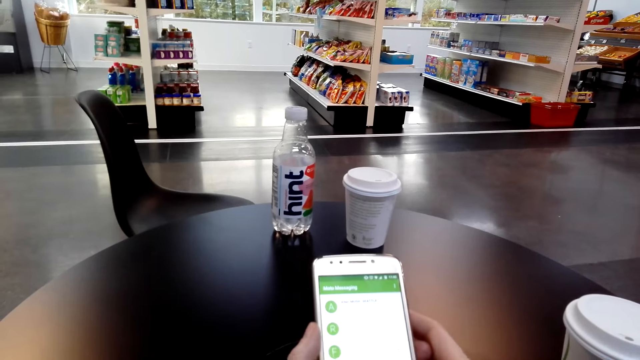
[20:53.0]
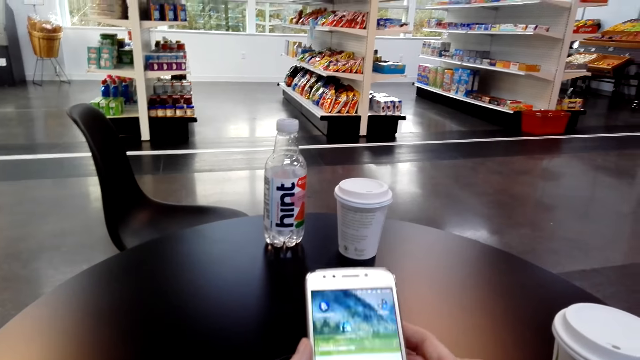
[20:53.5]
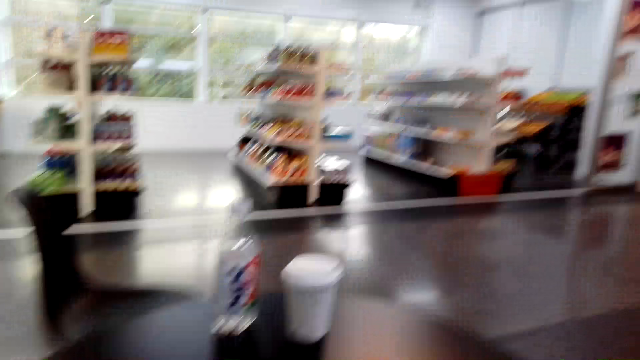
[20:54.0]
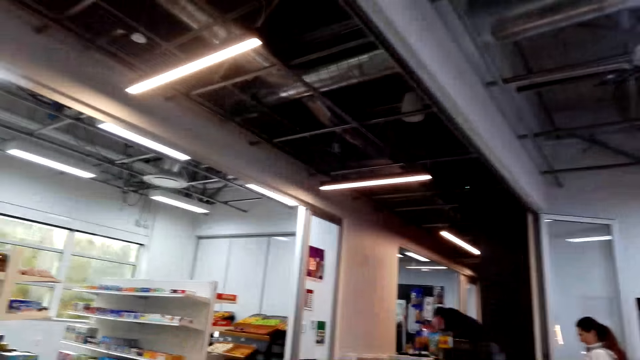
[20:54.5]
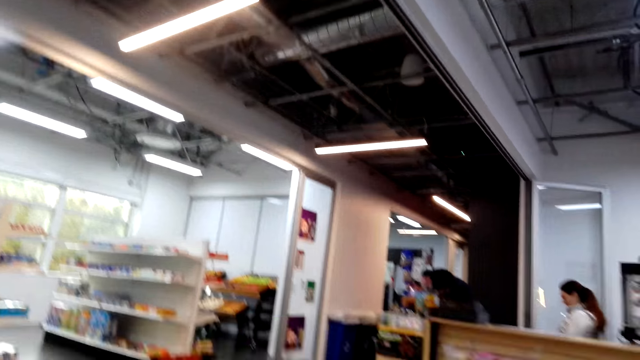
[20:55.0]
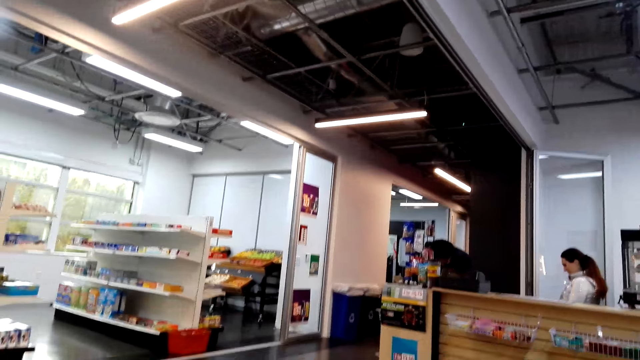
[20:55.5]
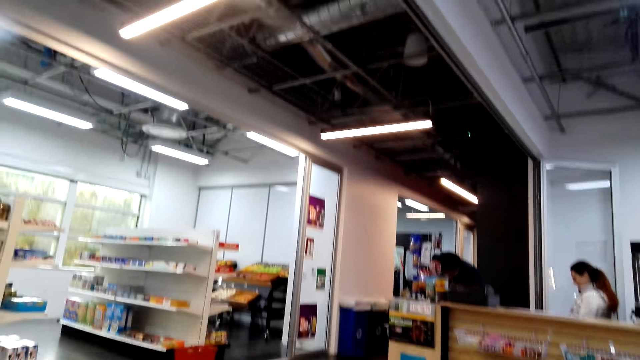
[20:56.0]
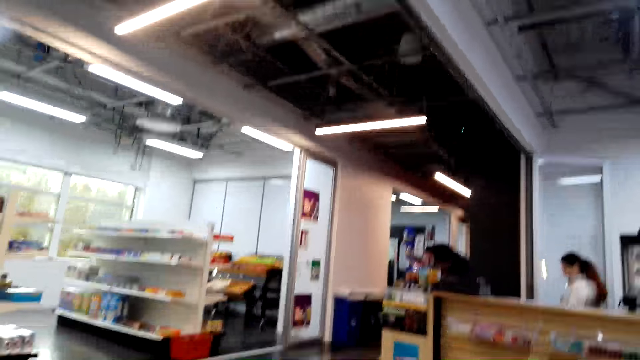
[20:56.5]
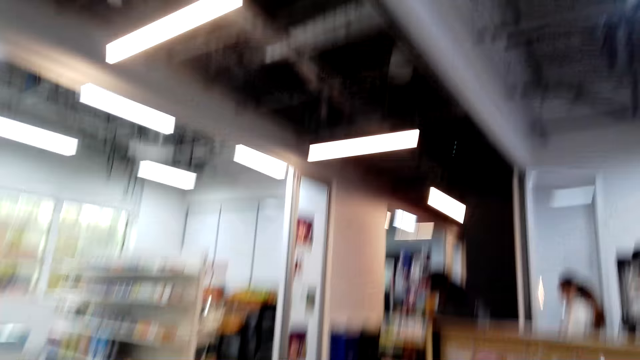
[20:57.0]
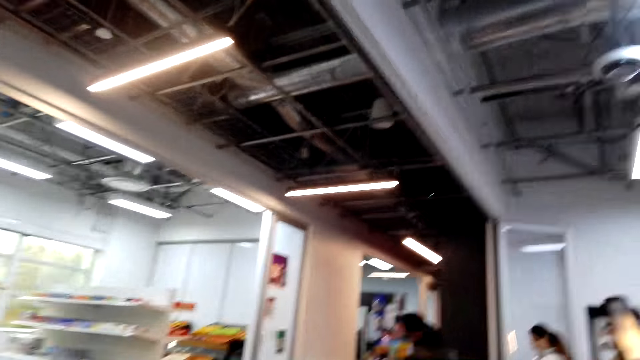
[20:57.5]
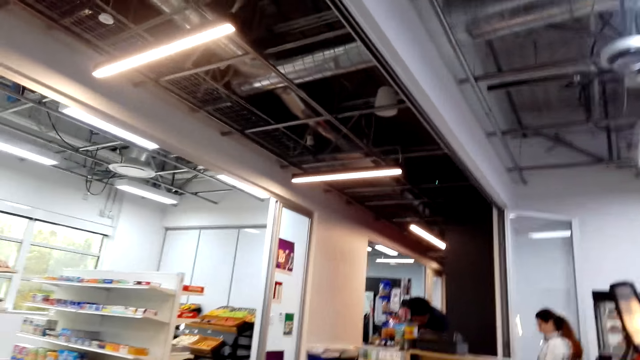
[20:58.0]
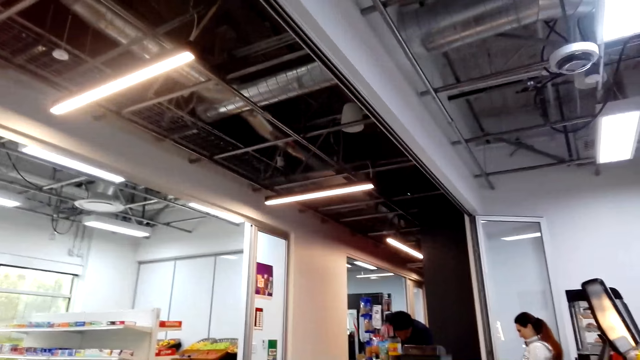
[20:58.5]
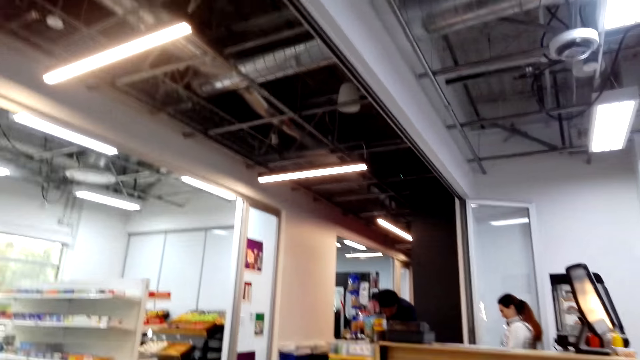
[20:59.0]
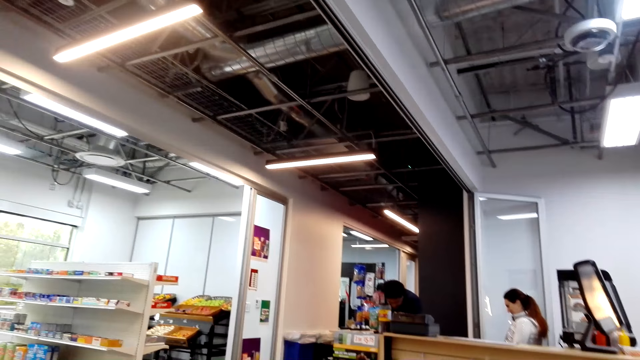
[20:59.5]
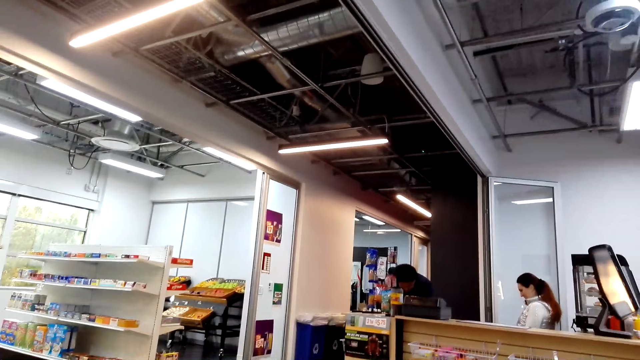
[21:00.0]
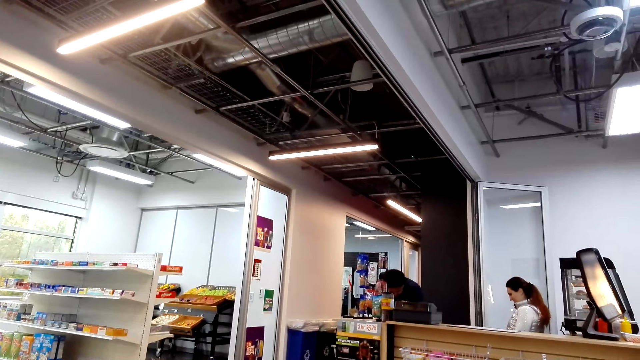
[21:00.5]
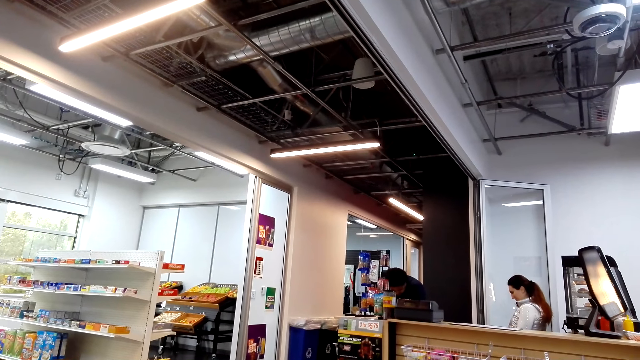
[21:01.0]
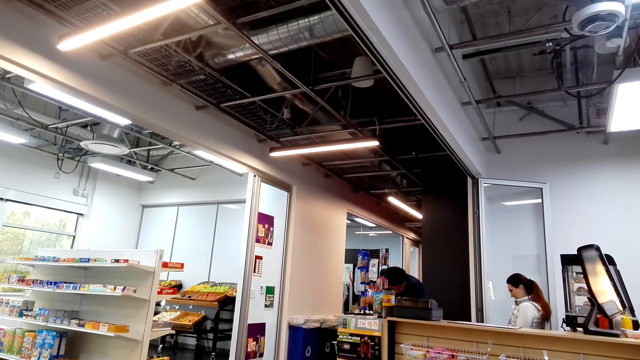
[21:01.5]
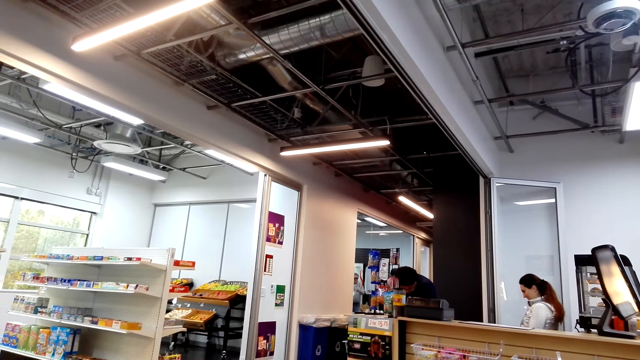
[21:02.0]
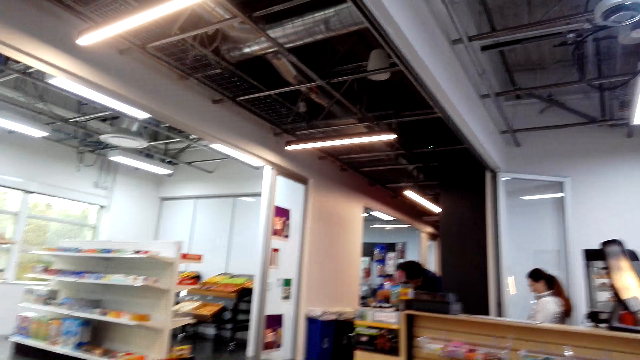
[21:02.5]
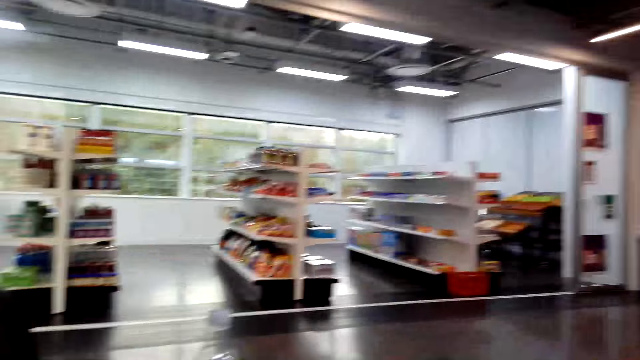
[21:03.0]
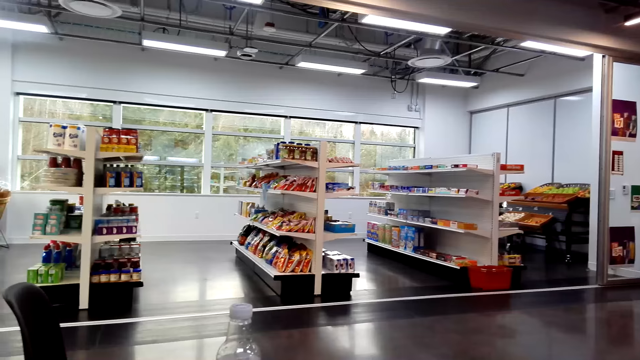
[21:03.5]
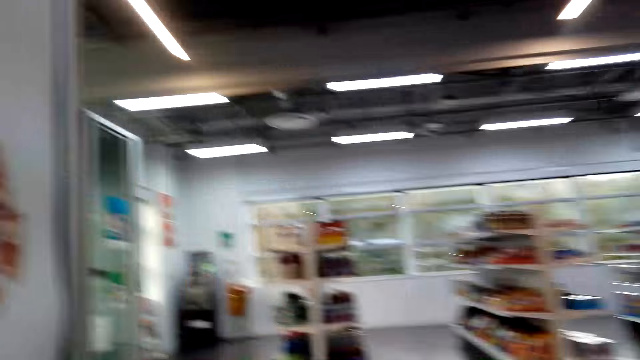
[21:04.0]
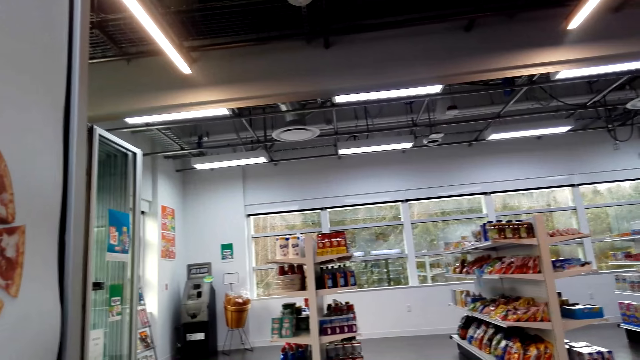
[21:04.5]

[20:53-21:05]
The camera wearer operates the phone. They look around.

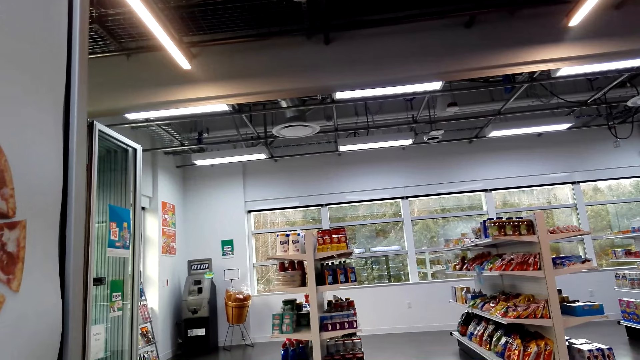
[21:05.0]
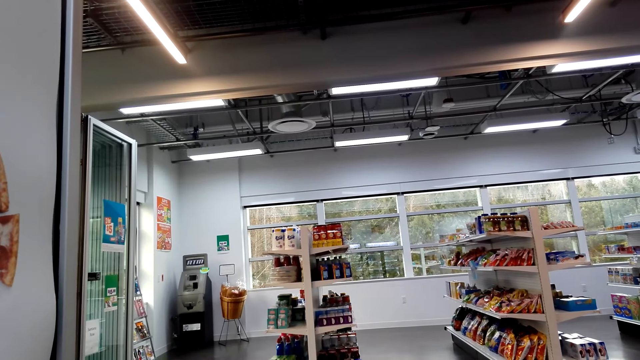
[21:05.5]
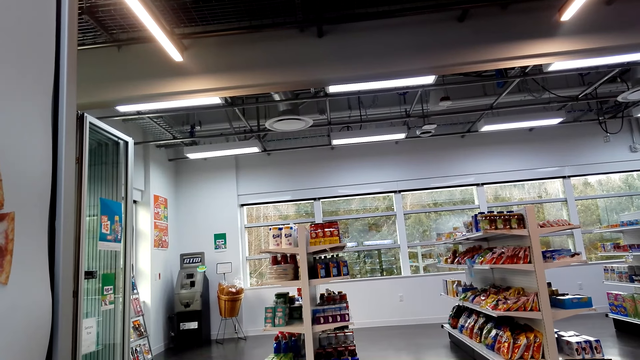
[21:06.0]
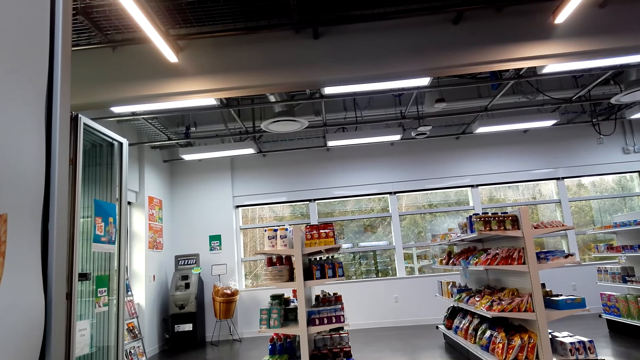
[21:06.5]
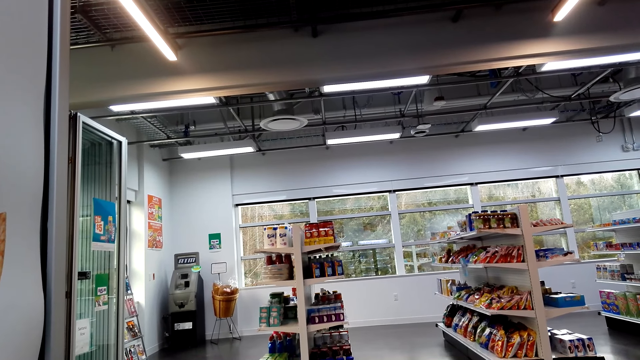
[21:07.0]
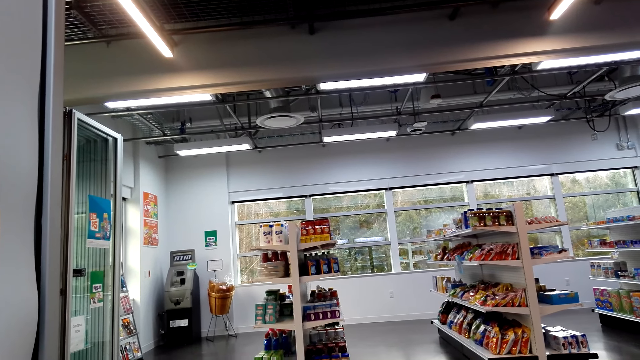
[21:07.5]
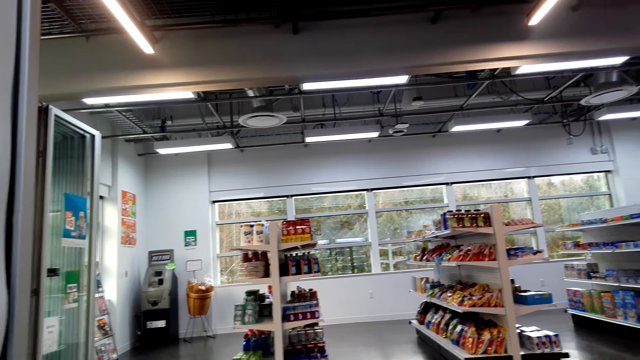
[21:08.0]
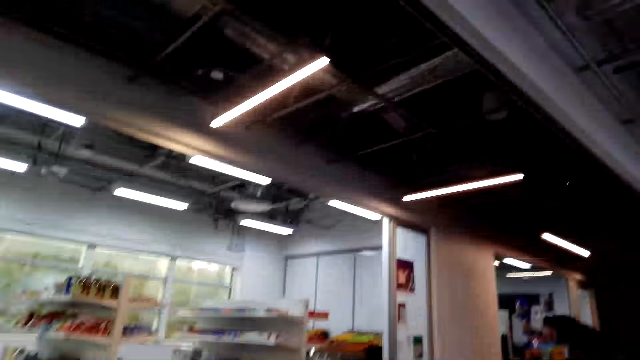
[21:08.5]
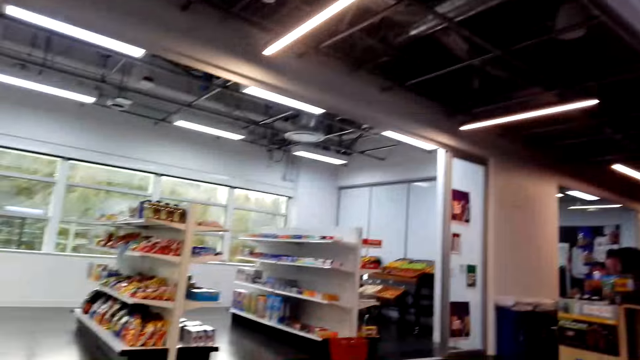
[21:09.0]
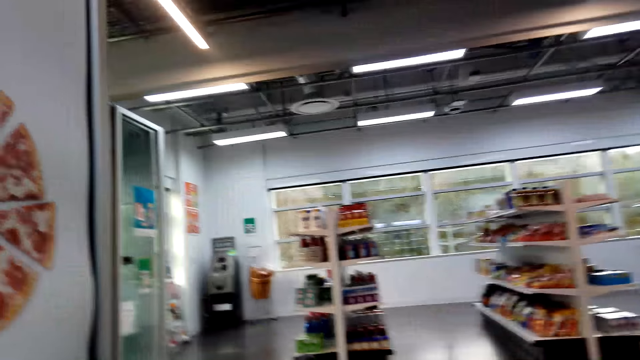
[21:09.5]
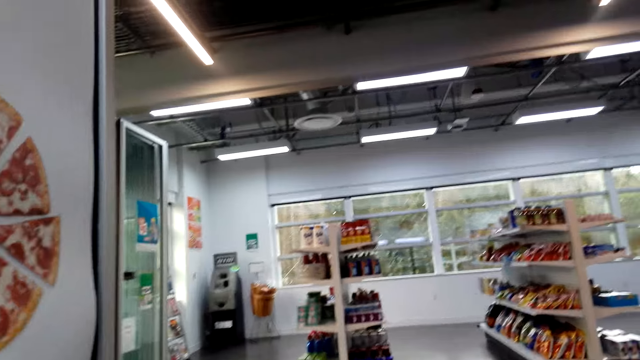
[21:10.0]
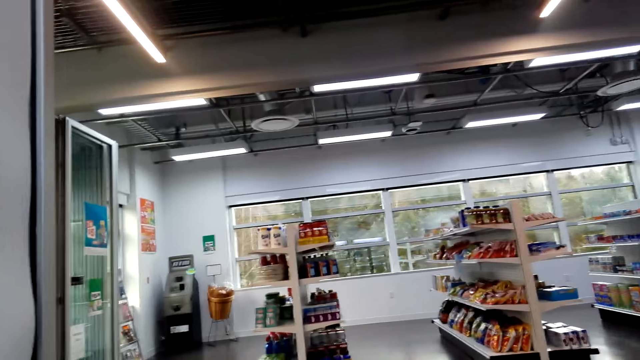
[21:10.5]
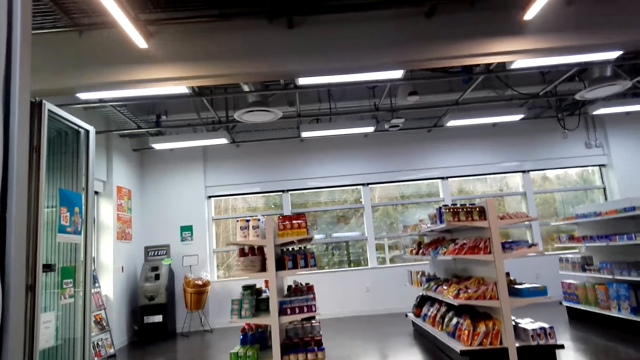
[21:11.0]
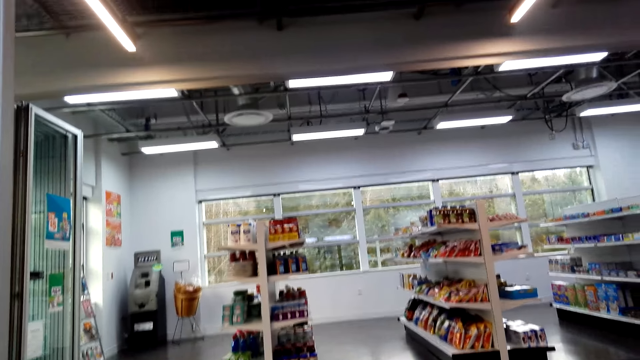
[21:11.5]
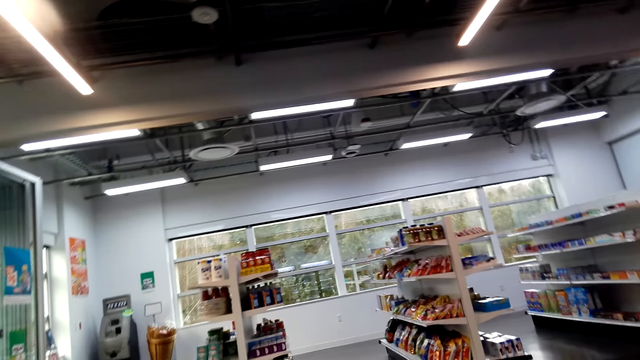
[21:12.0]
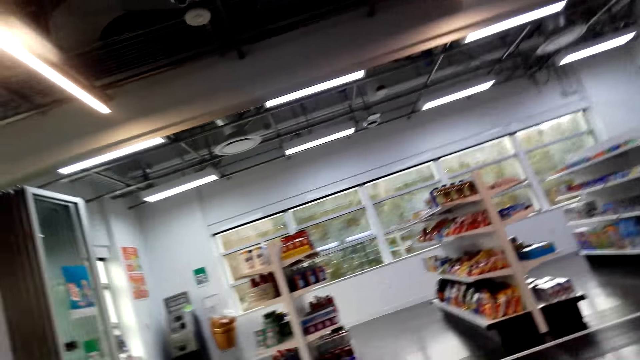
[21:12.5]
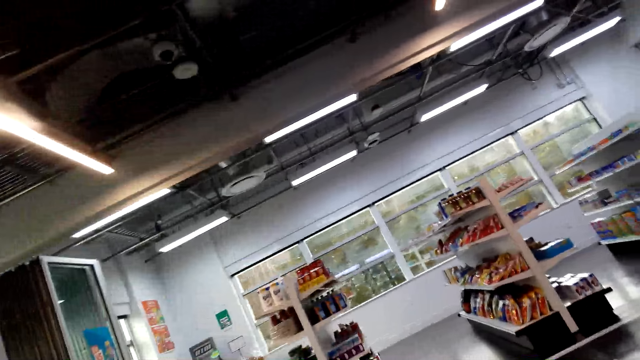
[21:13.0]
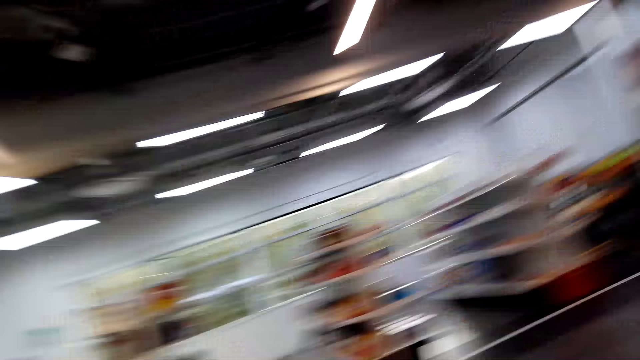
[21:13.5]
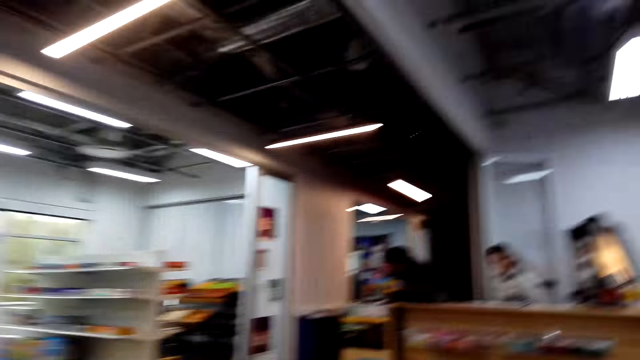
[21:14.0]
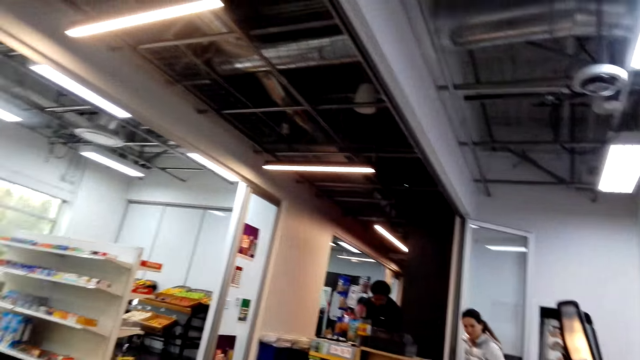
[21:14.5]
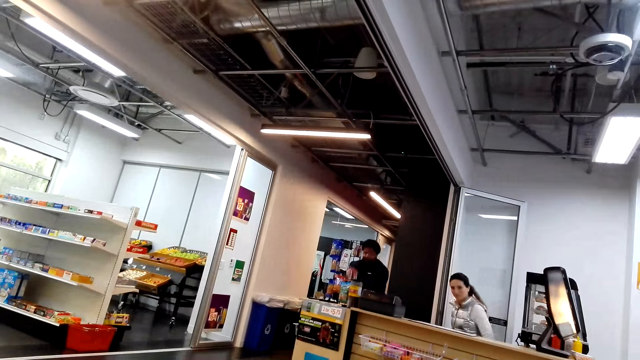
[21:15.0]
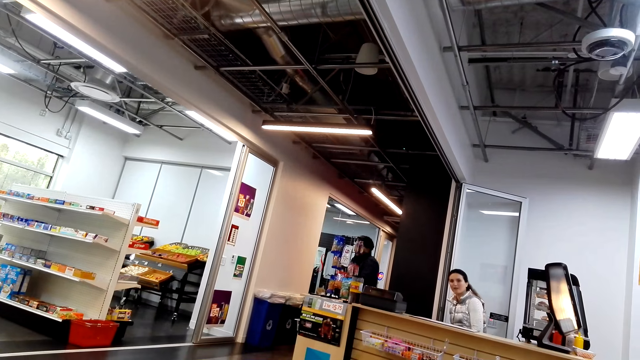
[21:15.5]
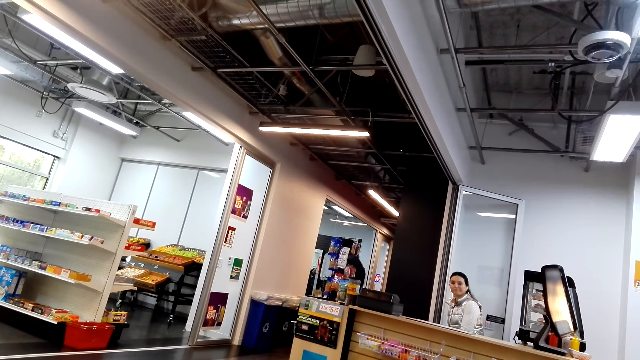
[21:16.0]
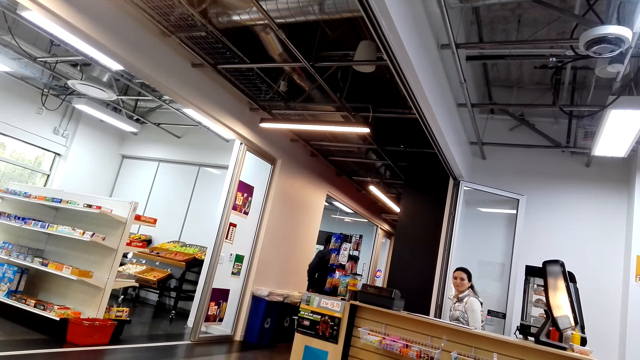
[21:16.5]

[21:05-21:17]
The camera wearer converses with the woman. They look around the supermarket. The woman converses with the camera wearer.
